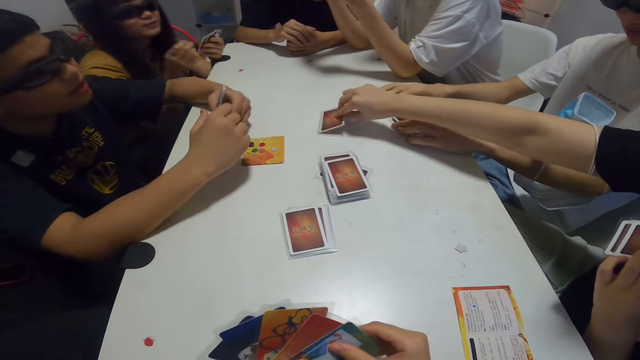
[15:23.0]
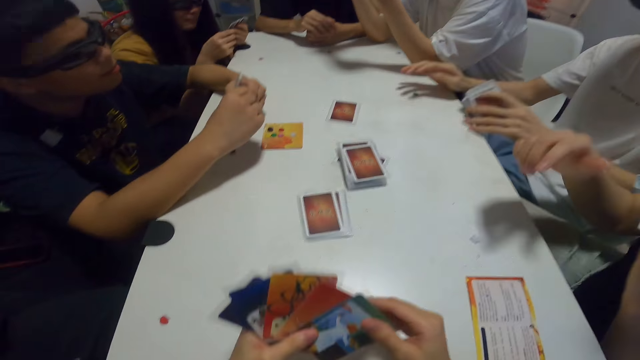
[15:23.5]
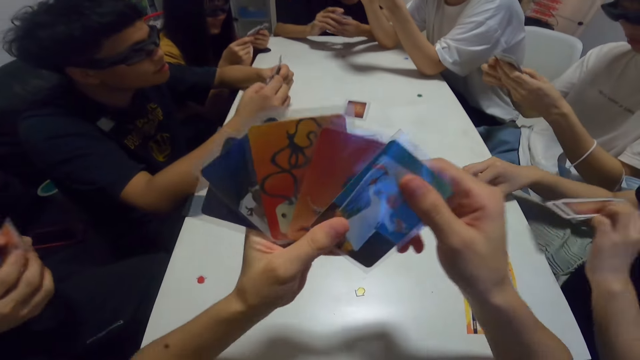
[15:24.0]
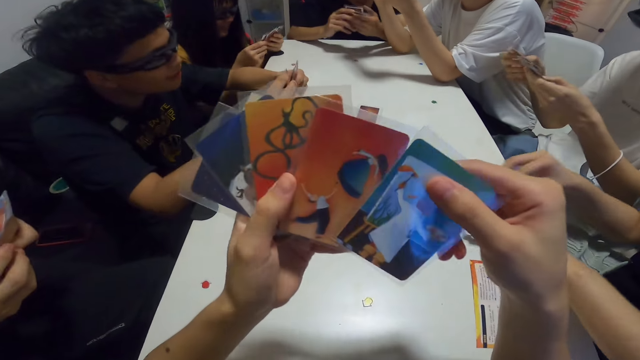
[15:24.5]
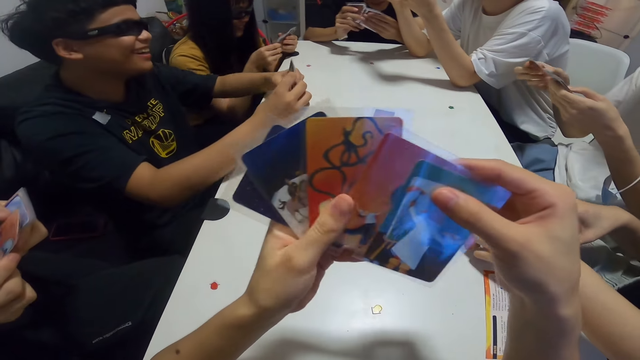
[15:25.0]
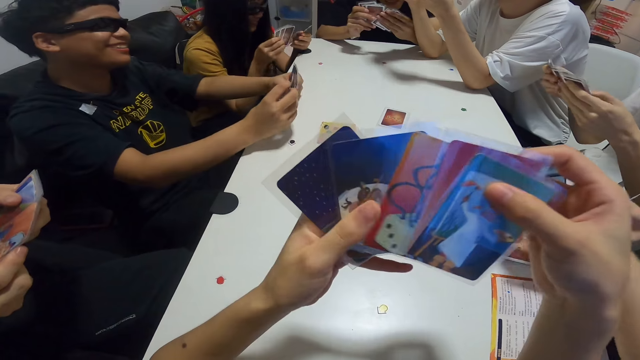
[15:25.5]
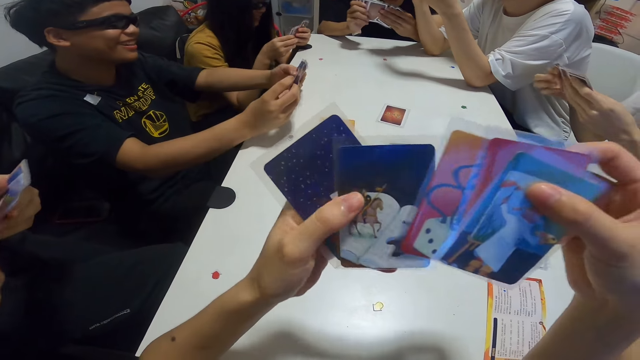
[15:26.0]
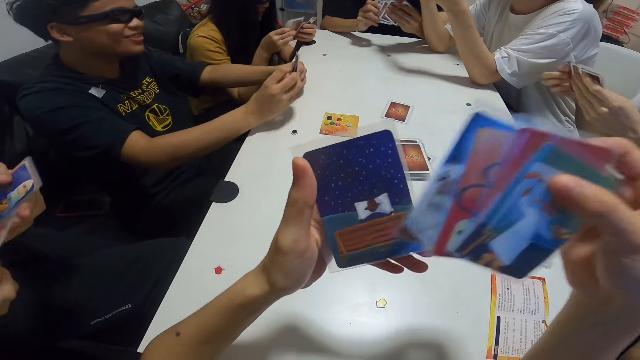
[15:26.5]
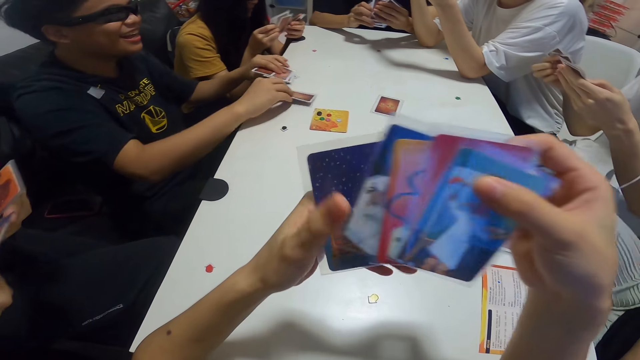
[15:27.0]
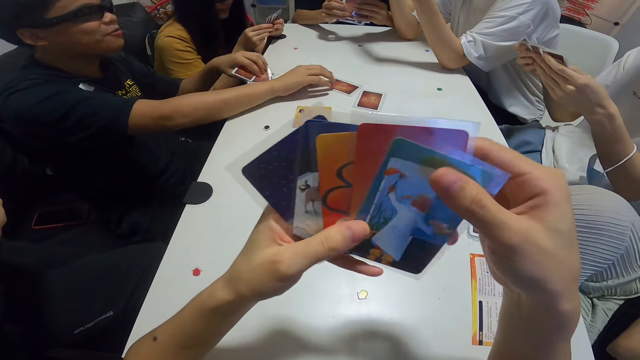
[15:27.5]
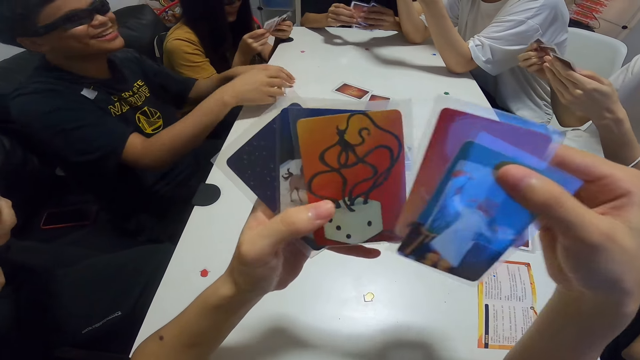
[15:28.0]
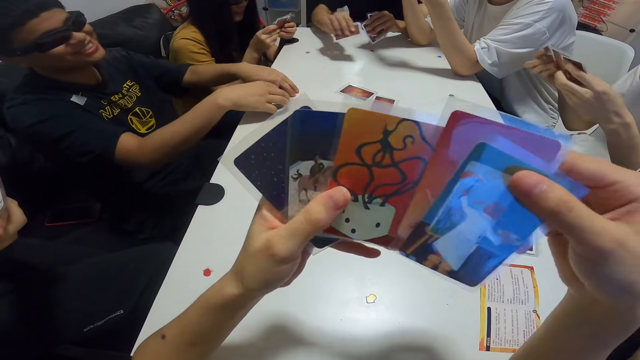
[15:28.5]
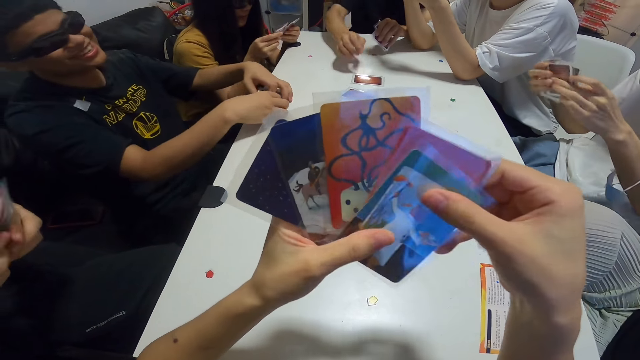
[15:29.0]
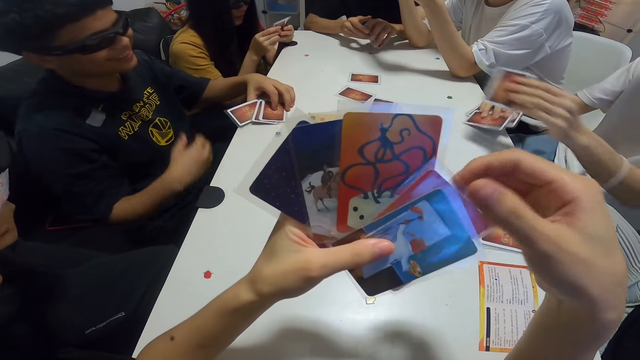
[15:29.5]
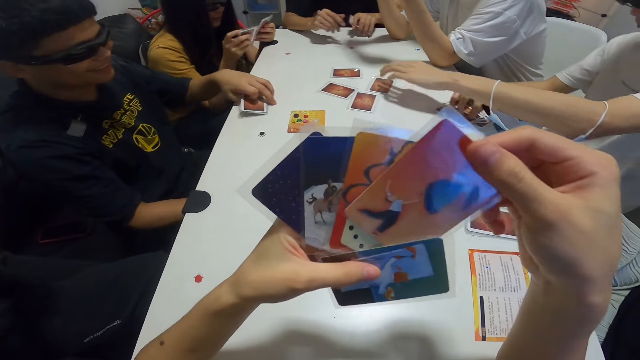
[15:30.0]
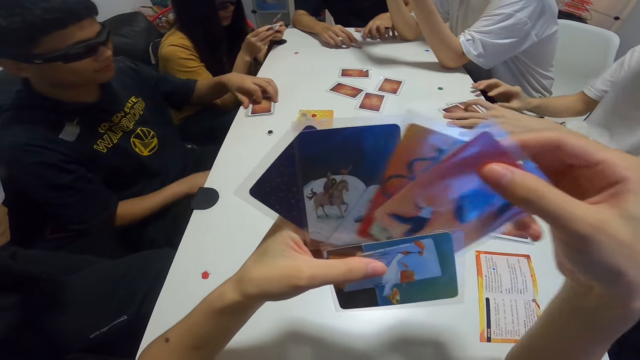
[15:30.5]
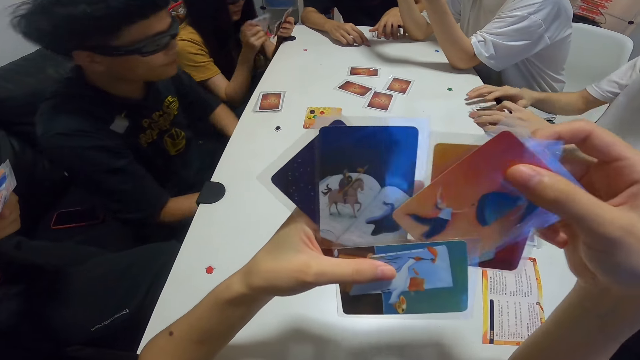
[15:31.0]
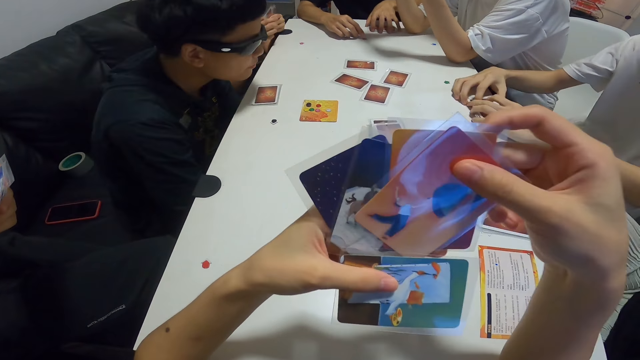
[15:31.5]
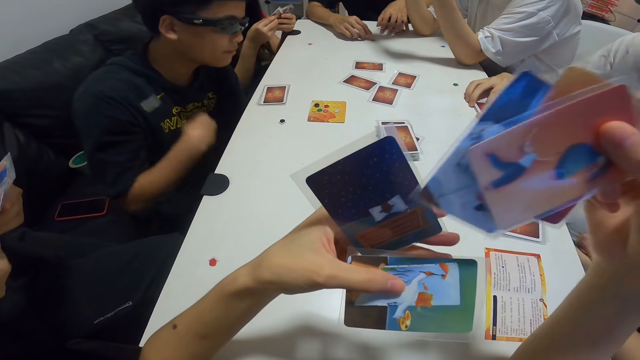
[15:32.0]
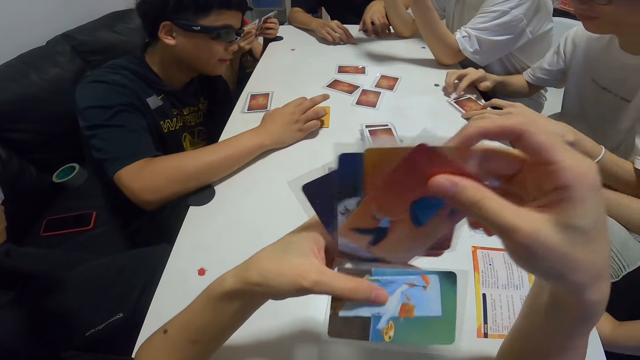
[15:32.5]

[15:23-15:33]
A woman places her card on the table. The camera wearer interacts with the group. She shuffles the cards in her hand. She checks her cards. A man places a card on the table. Another man places a card on the table. A third man places a card on the table.

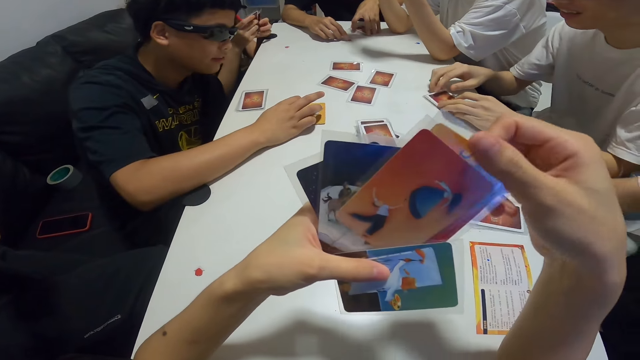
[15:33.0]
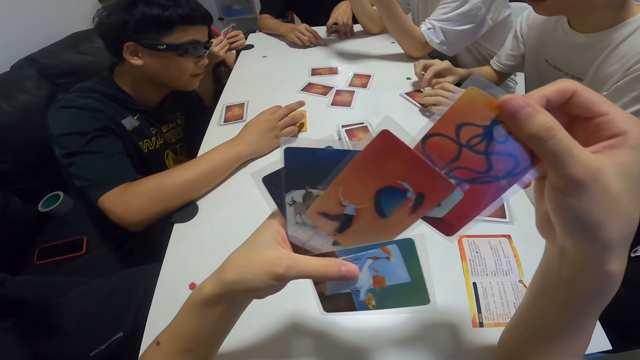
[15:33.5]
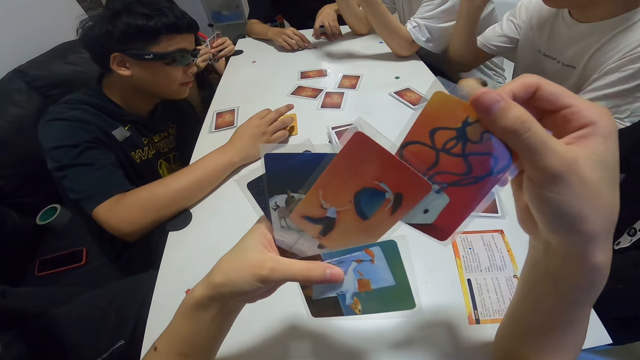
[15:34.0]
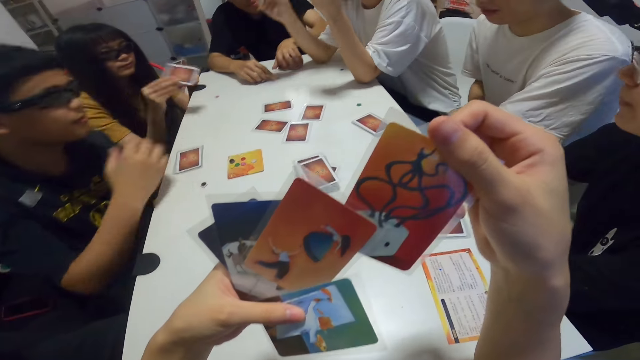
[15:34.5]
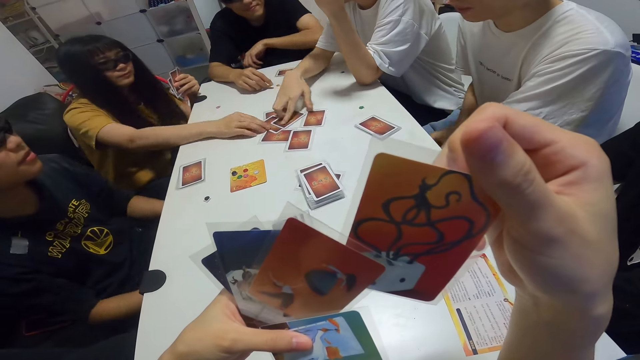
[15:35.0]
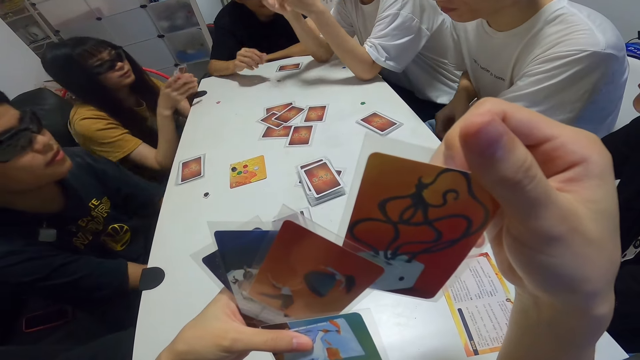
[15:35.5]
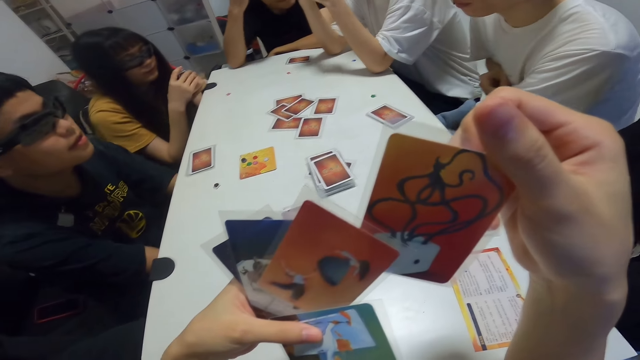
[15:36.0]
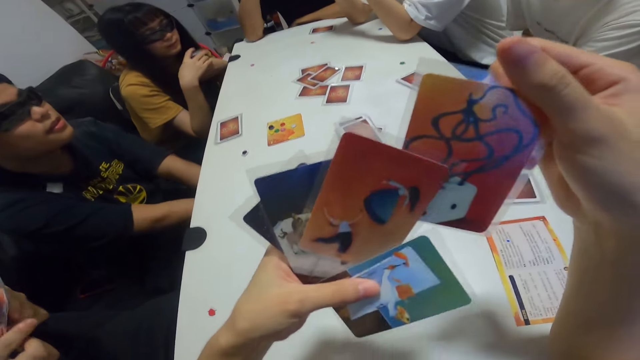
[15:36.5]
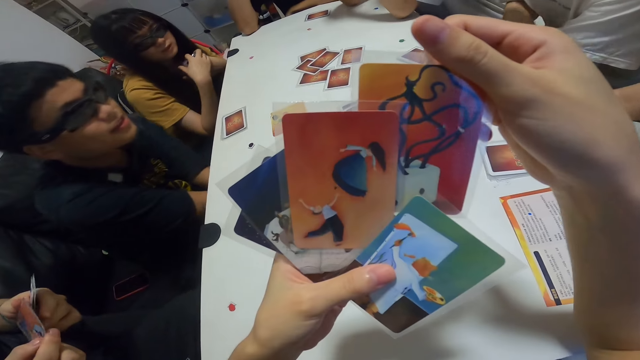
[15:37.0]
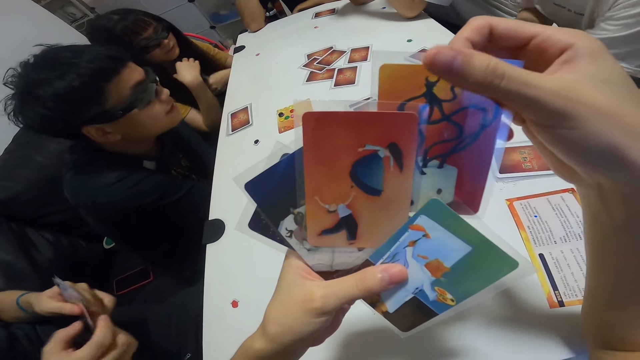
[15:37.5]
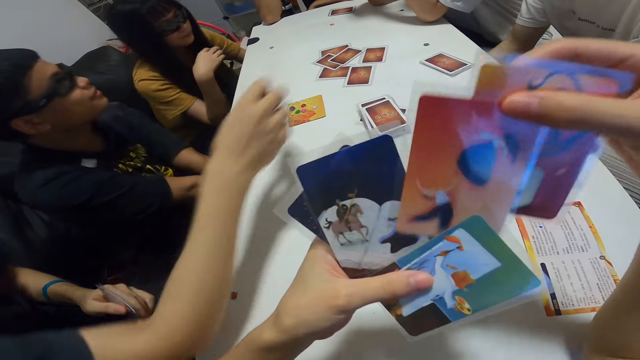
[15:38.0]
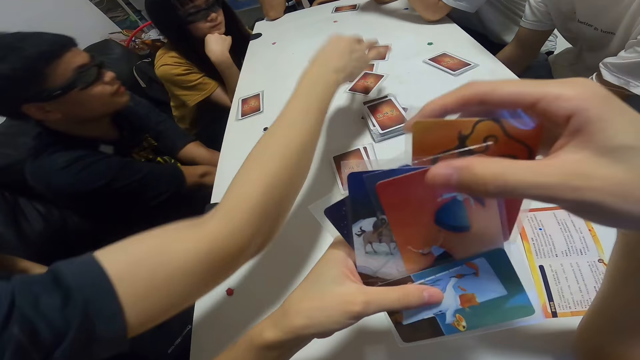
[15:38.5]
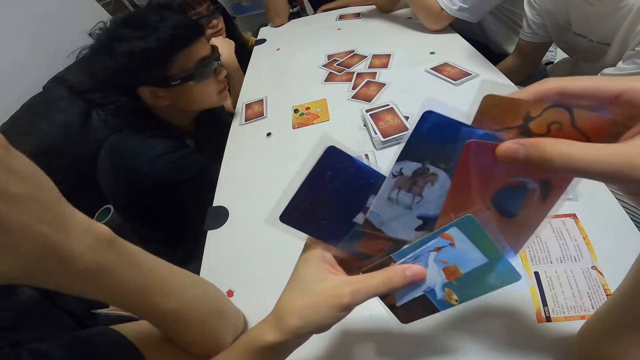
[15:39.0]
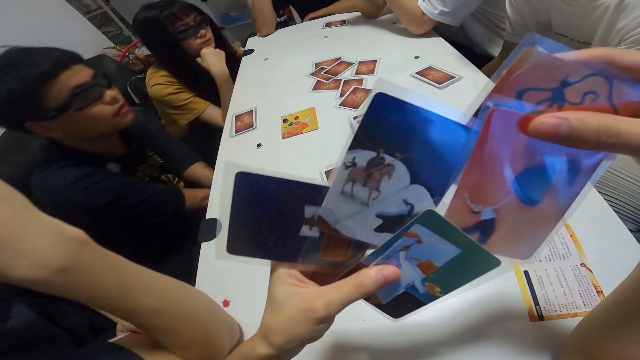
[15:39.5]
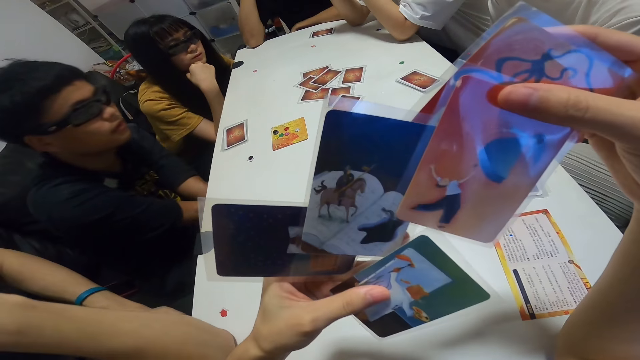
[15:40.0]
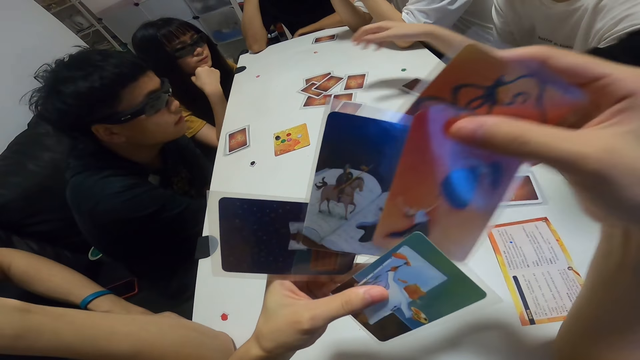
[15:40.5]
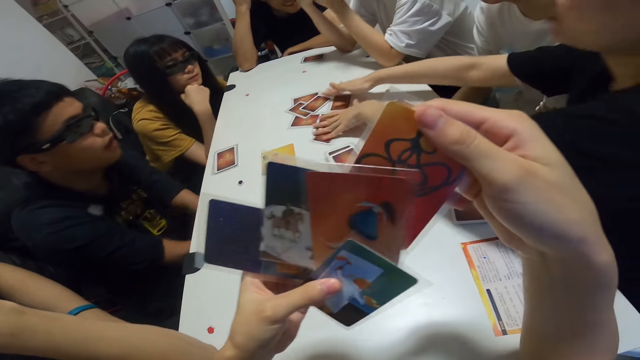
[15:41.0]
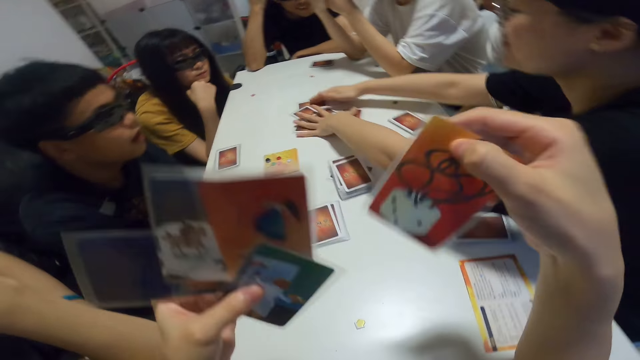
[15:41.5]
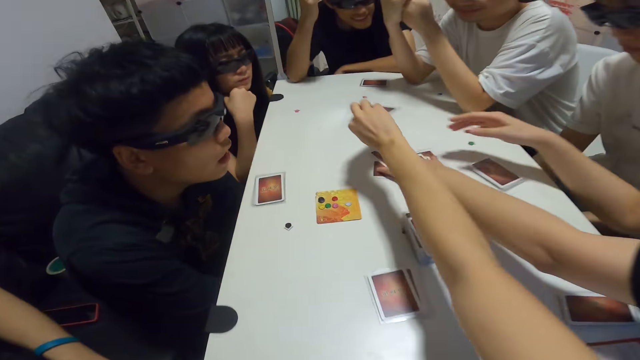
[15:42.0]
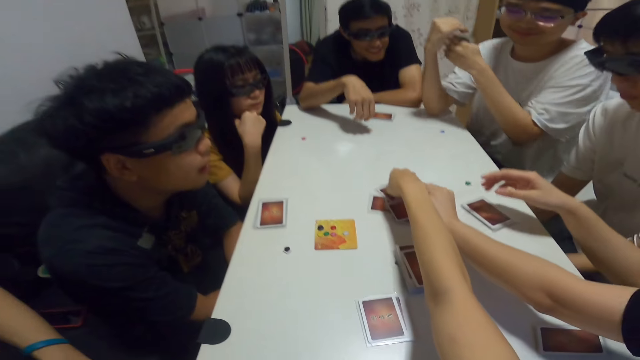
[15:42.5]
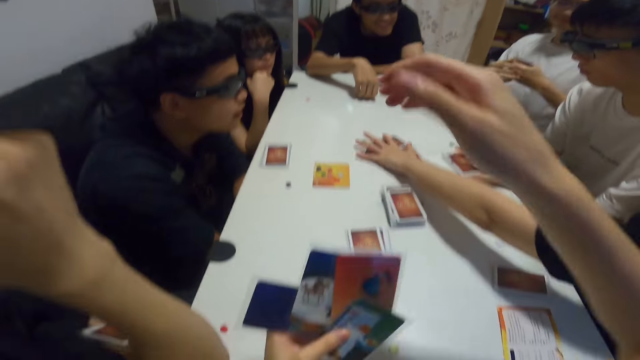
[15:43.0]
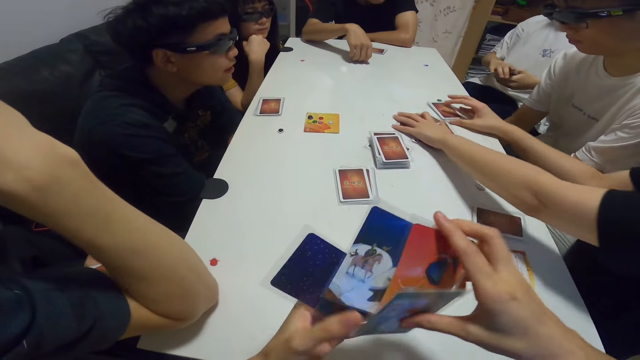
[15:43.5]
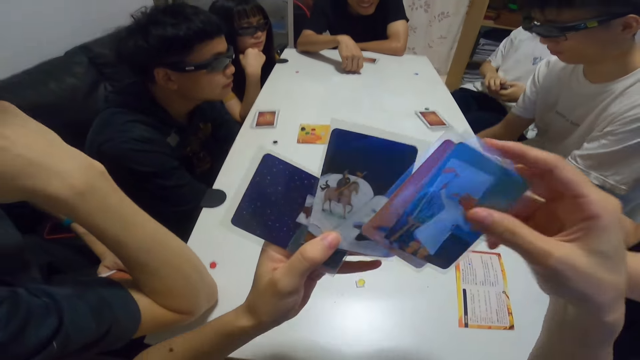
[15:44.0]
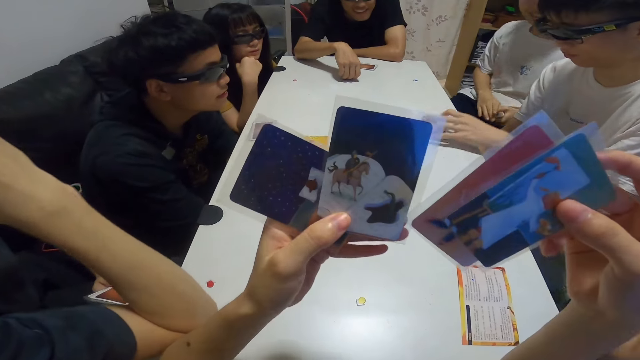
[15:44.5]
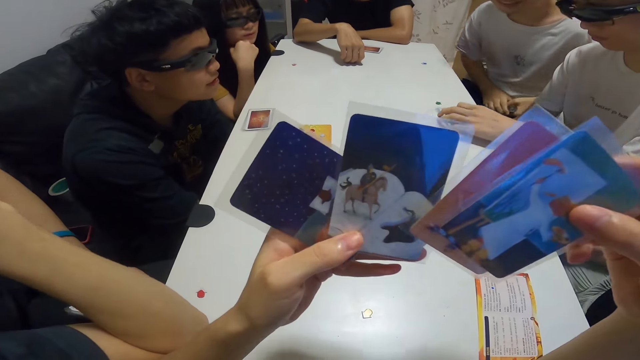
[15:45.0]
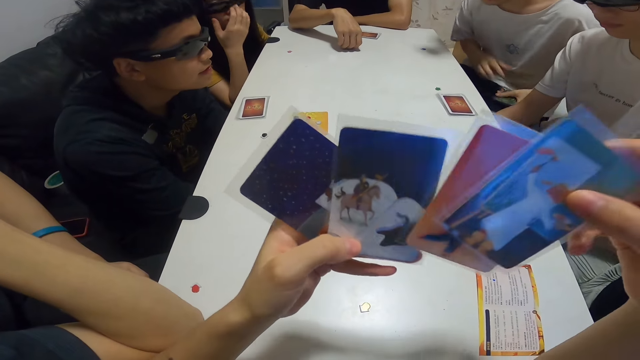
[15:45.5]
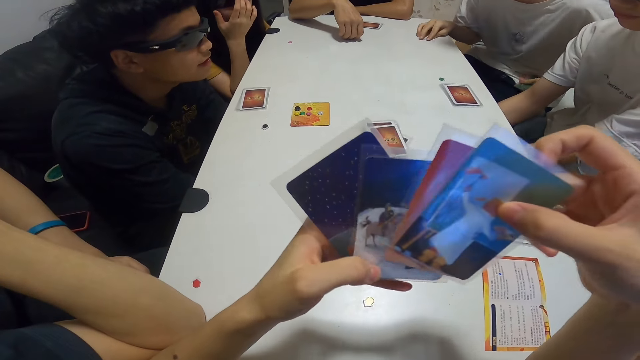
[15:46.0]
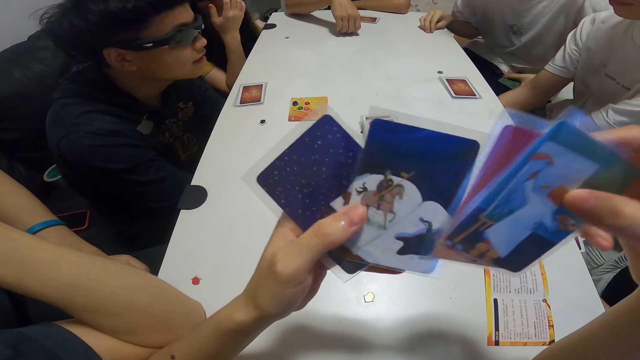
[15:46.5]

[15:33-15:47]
A woman and a man place their cards on the table. Another man places a card on the table. The camera wearer arranges the cards. Another woman picks up the cards on the table. The camera wearer places a card on the table. She shuffles the cards in her hand.
